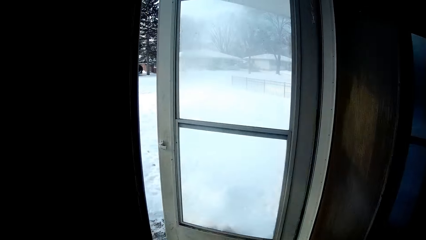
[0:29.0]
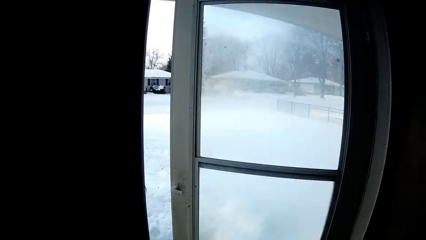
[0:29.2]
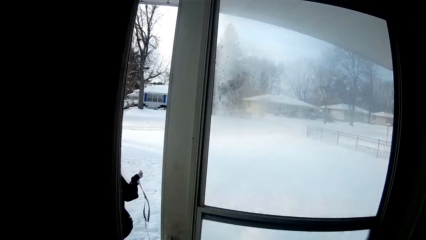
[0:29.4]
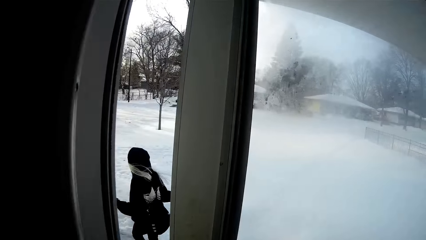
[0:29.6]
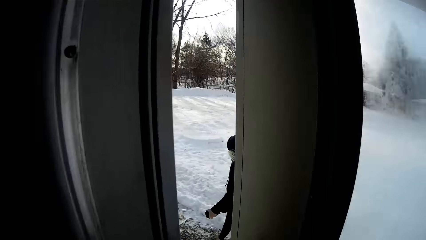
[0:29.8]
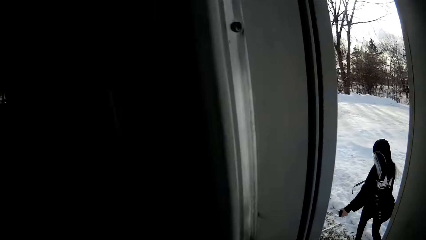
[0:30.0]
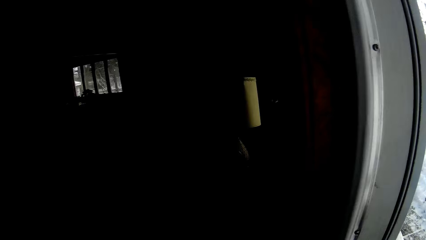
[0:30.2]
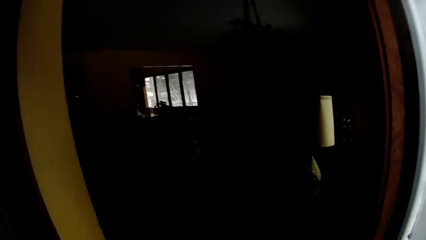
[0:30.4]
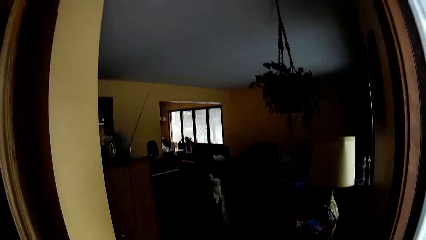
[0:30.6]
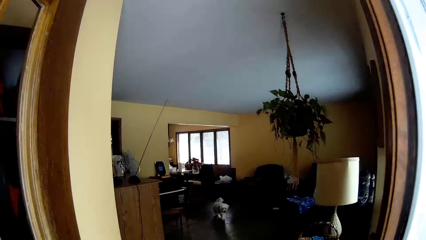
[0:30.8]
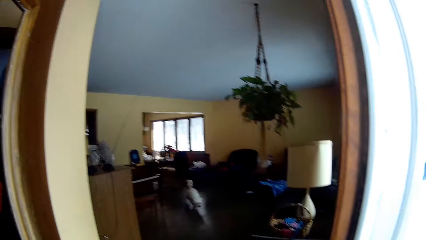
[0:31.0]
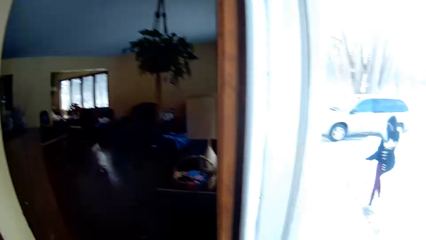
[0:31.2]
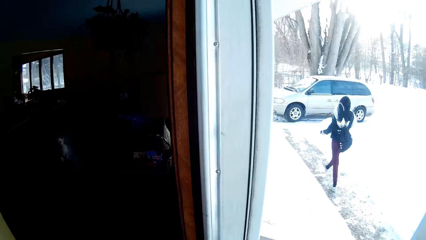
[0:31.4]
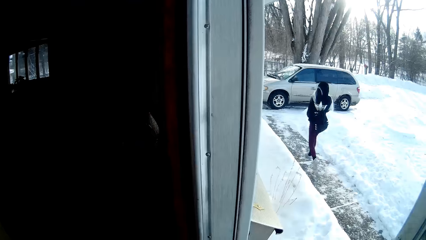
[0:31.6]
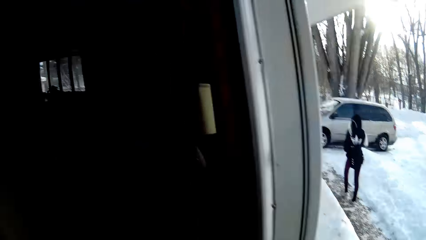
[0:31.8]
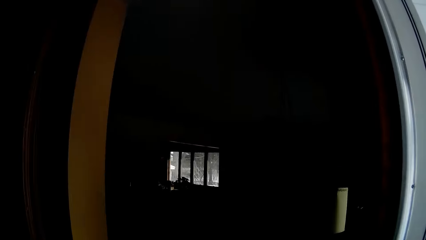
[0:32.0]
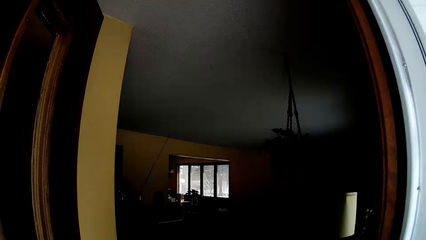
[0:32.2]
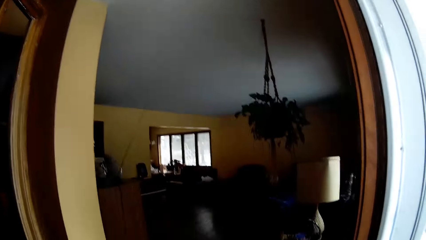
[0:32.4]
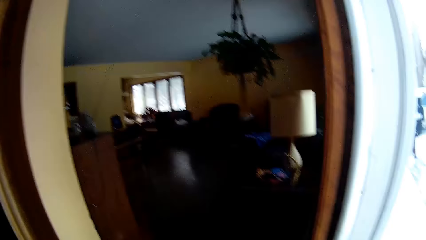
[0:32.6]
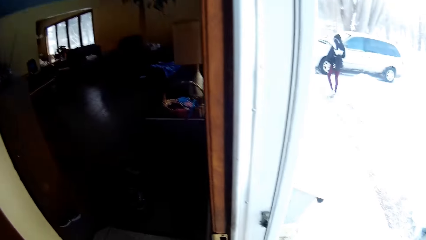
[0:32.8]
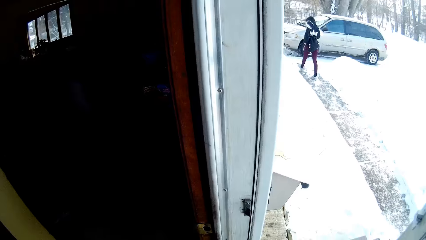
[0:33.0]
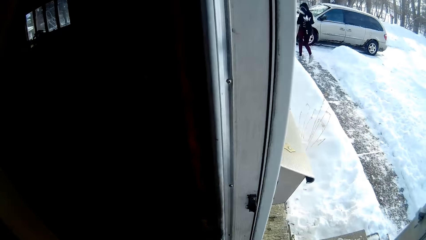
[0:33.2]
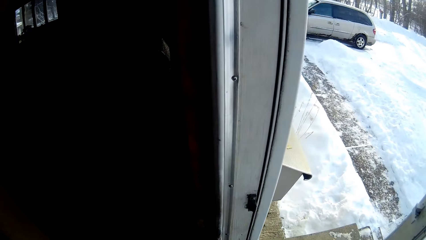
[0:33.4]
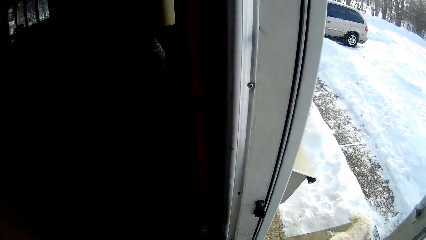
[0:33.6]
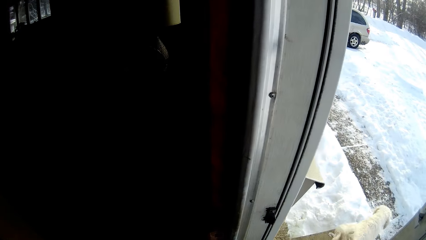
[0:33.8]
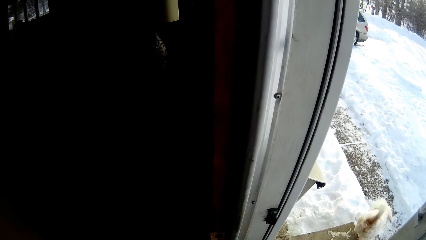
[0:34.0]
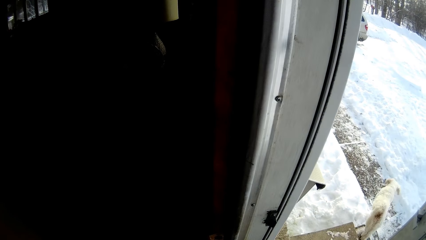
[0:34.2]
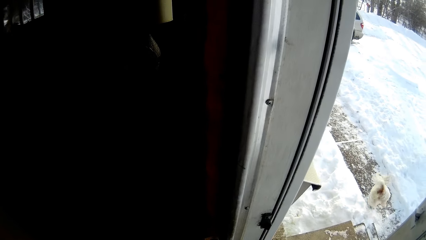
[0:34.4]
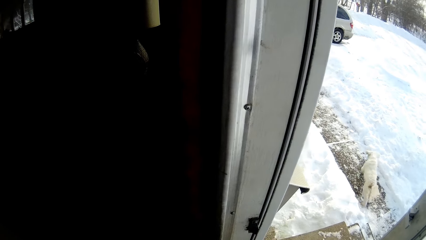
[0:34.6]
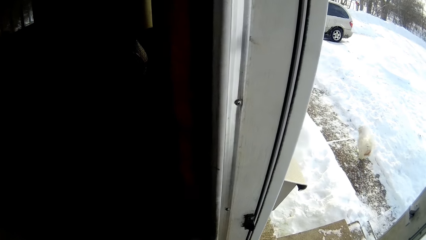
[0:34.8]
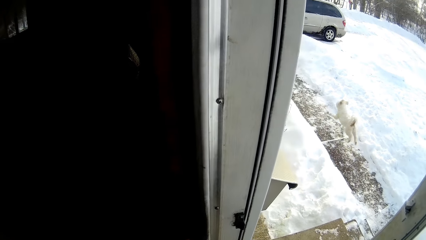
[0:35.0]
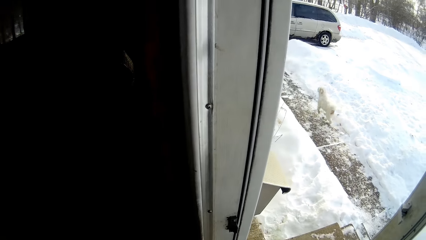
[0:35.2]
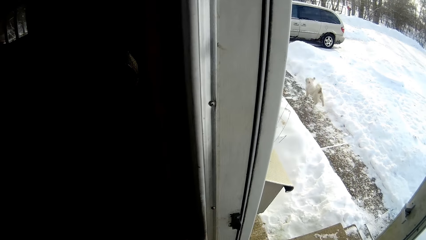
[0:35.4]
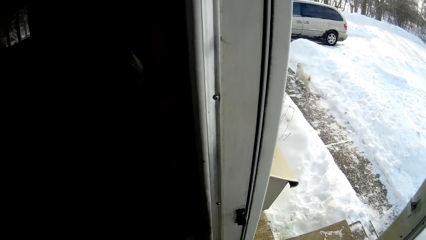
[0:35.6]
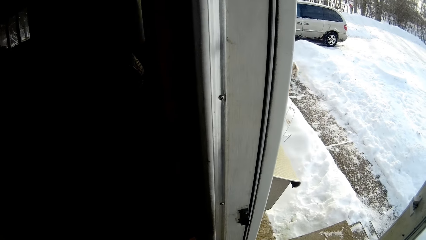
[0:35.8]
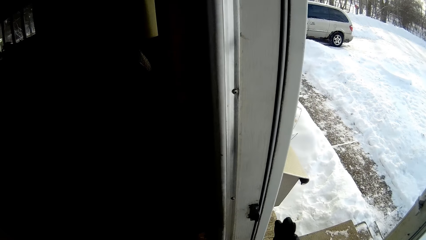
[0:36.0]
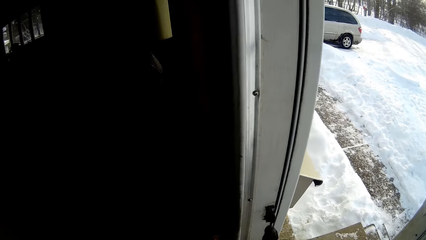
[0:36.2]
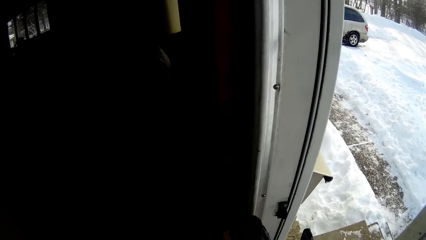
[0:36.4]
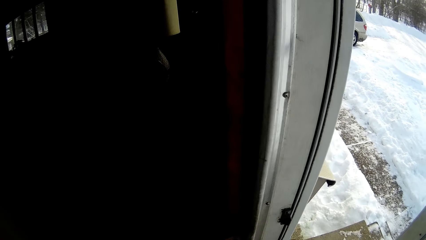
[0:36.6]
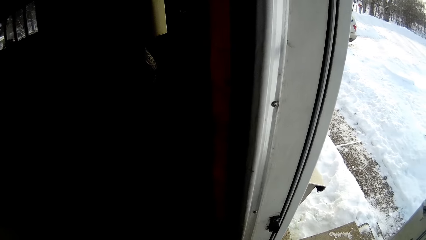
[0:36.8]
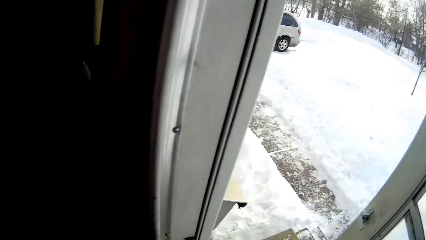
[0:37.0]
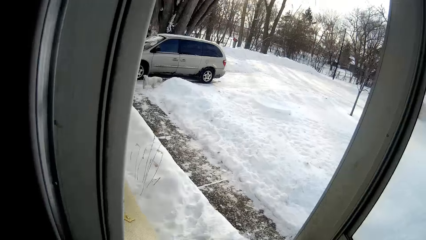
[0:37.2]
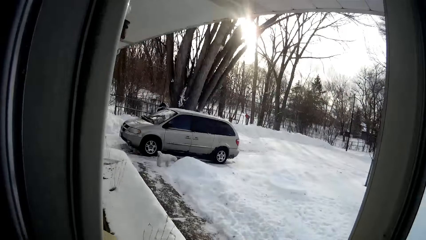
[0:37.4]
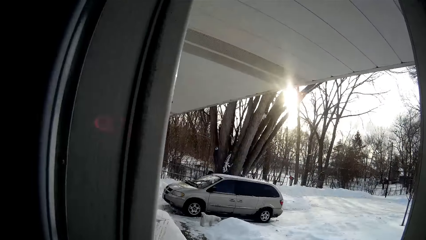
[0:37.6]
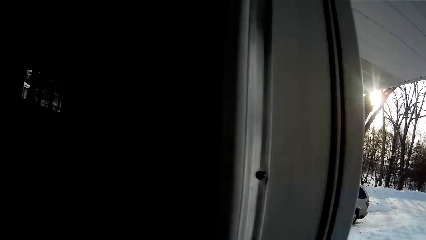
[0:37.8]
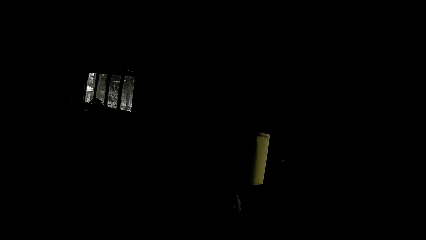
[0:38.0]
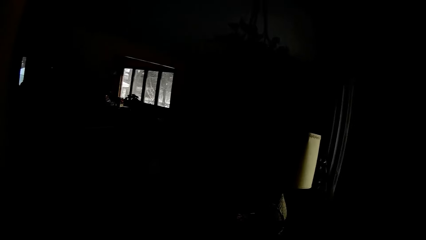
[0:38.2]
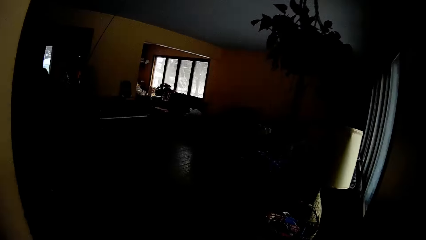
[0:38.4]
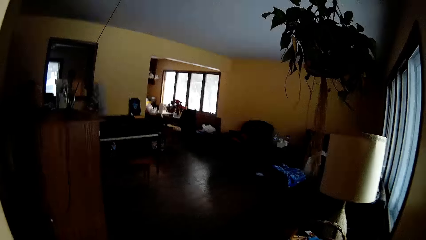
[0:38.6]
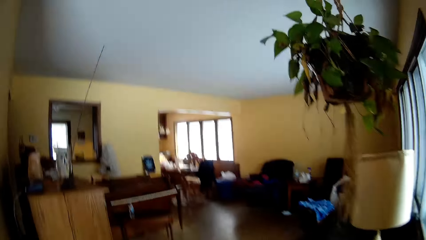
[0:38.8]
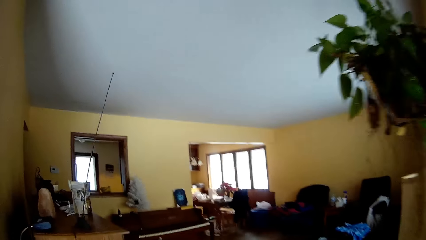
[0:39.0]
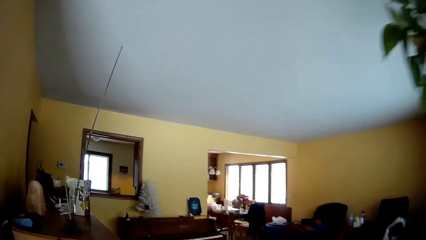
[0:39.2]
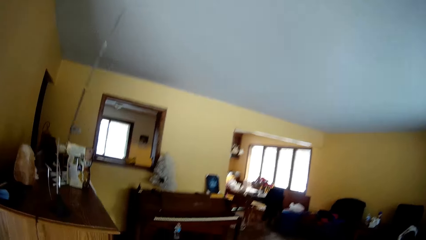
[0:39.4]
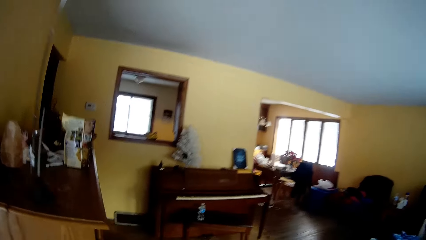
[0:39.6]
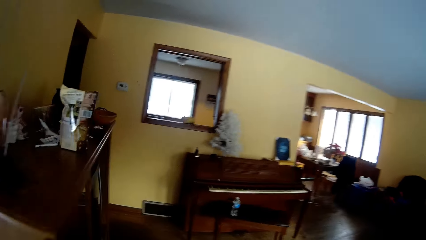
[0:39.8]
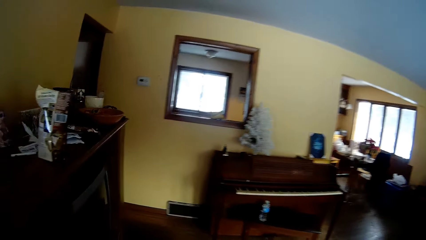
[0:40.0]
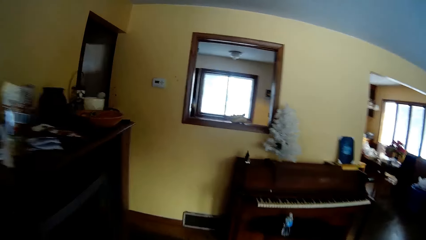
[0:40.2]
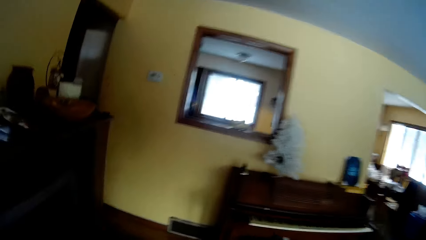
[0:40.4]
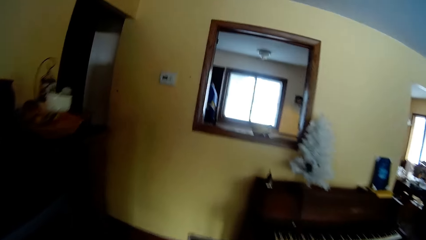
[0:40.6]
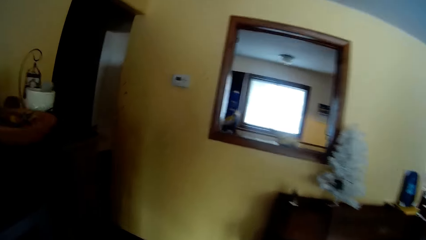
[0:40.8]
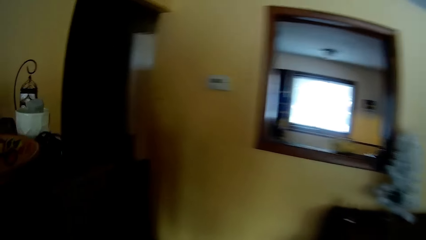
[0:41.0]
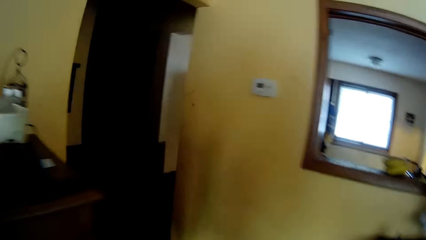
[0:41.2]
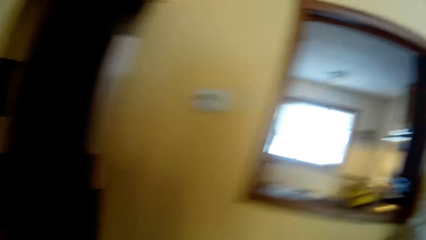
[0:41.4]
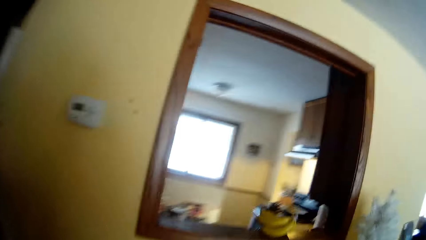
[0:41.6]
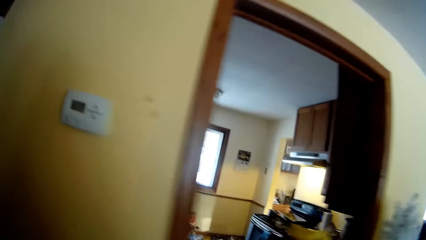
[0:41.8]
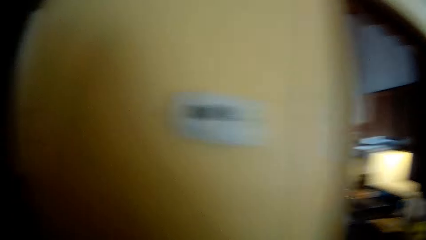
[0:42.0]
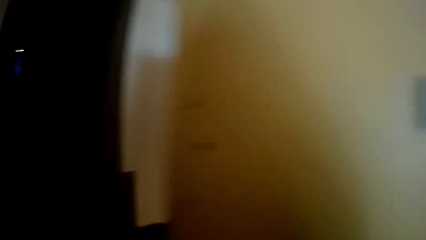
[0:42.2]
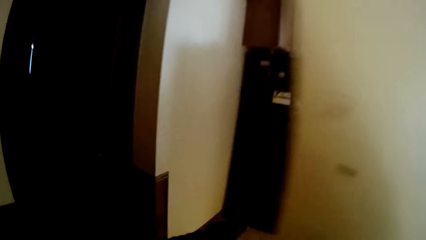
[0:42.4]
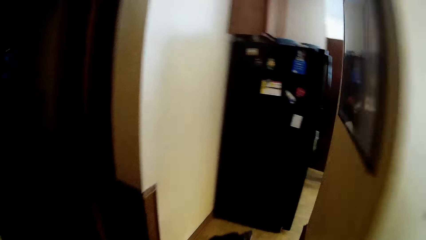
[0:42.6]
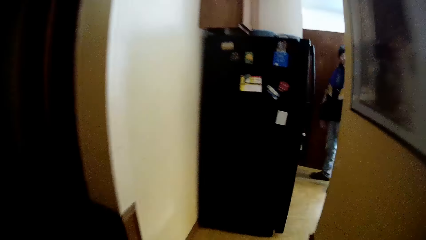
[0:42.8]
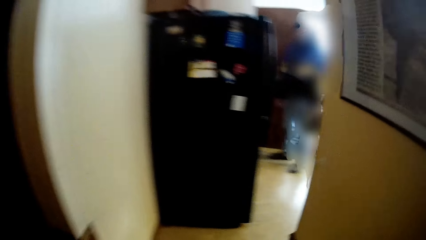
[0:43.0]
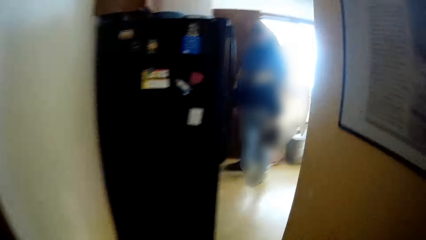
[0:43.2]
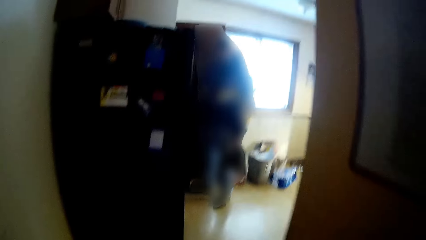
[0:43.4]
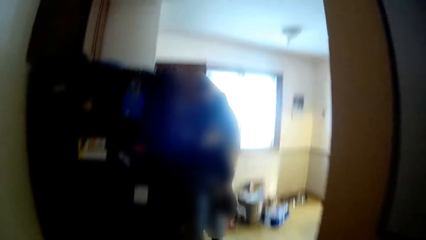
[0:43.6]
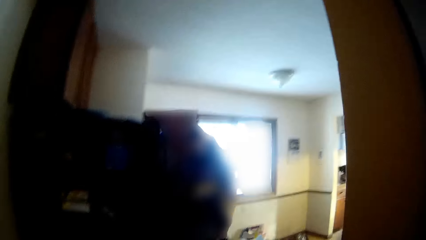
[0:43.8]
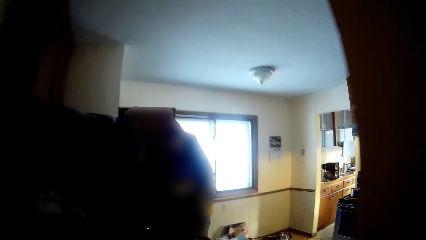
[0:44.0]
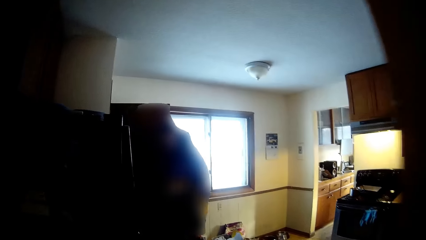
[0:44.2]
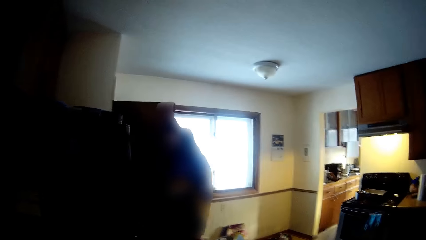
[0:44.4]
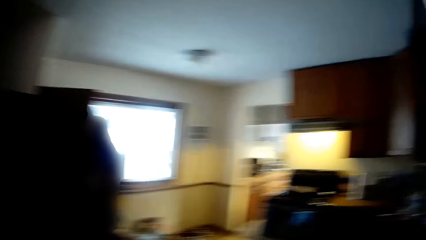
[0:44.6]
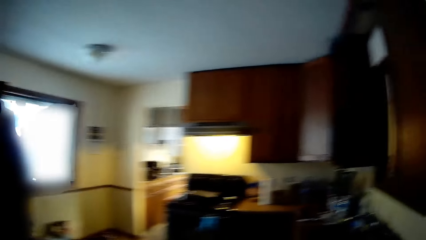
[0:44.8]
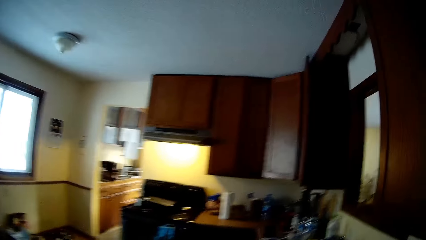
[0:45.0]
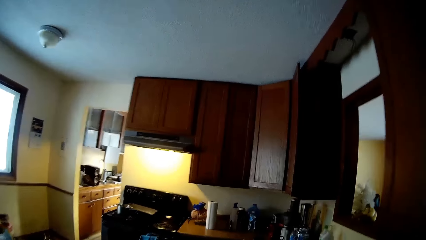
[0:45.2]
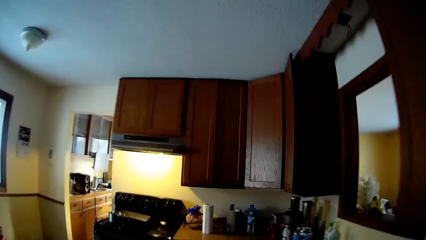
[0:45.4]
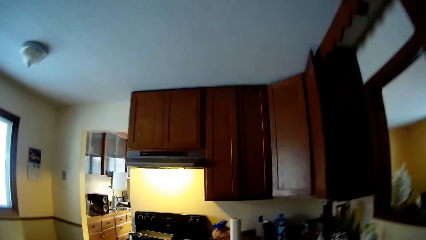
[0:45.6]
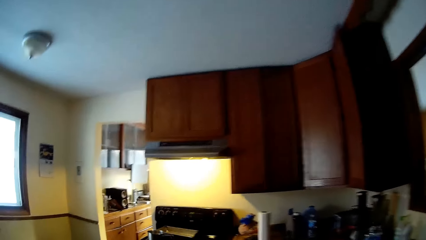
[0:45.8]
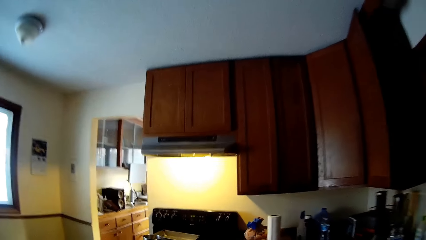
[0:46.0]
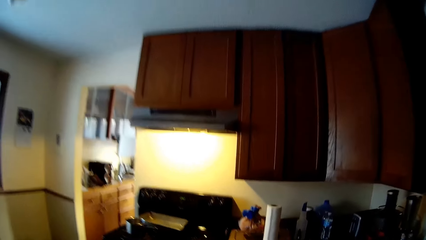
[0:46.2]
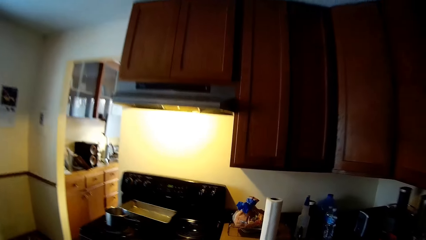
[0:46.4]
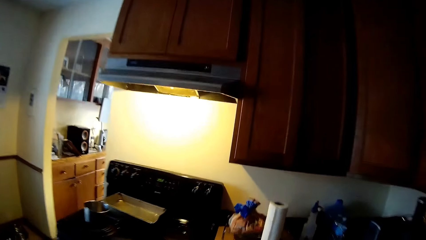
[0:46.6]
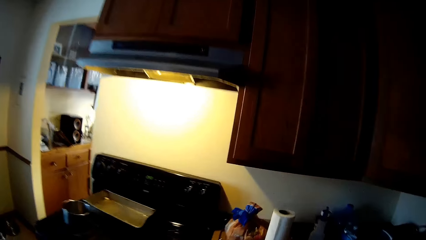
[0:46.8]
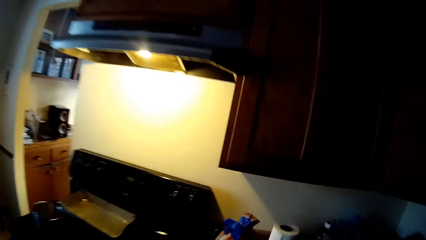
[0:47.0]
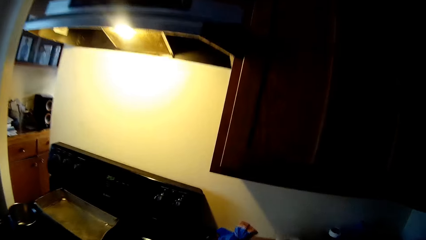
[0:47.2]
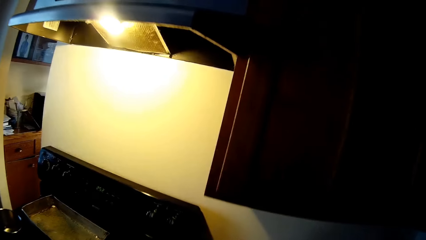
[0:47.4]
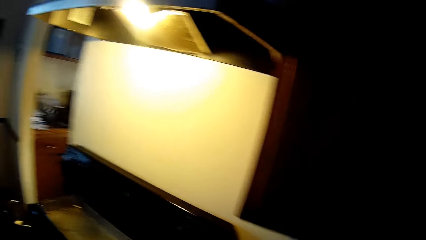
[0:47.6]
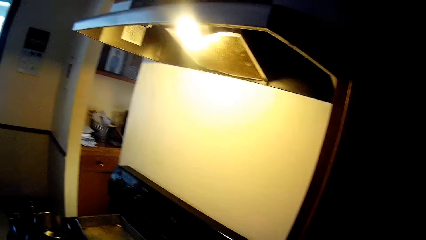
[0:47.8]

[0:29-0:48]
The camera wearer stands at the door. The dog runs outside. The camera wearer walks across the house. A person stands across the house. The camera wearer walks across the house.
